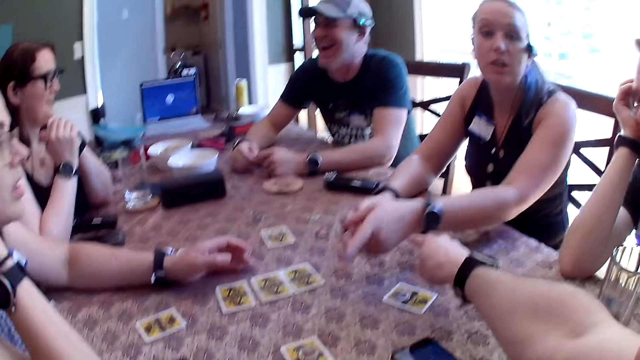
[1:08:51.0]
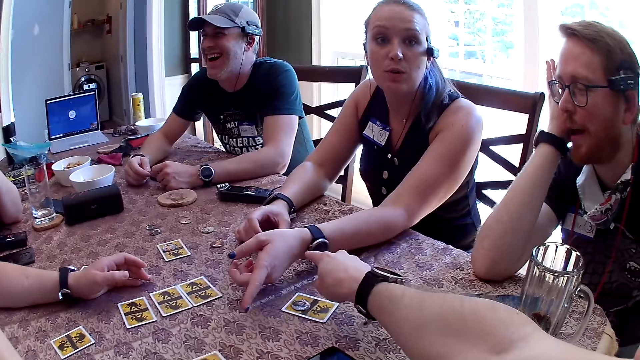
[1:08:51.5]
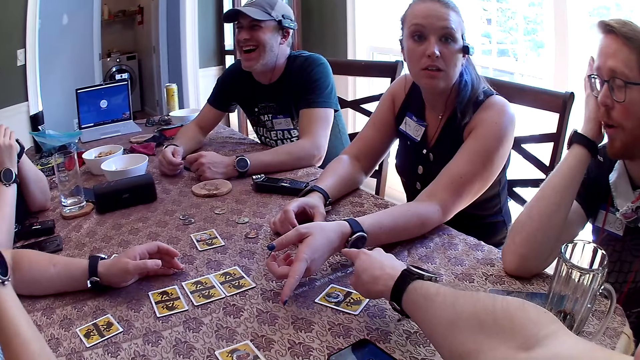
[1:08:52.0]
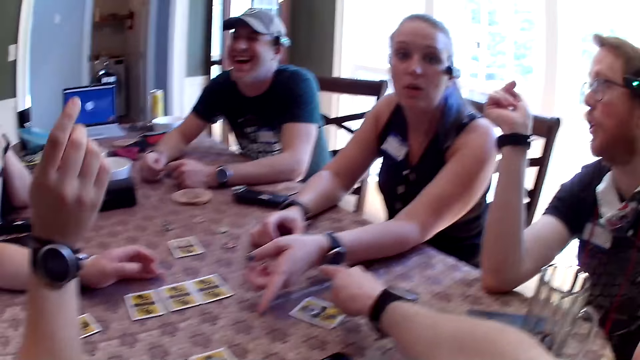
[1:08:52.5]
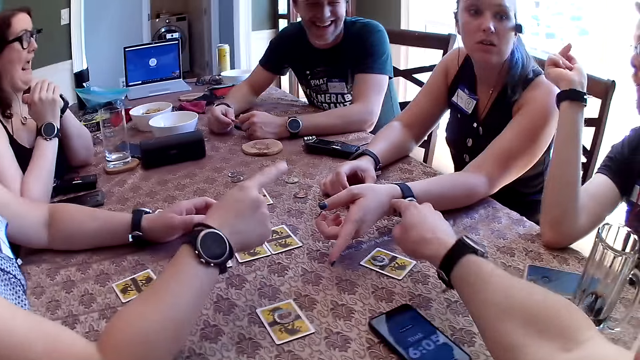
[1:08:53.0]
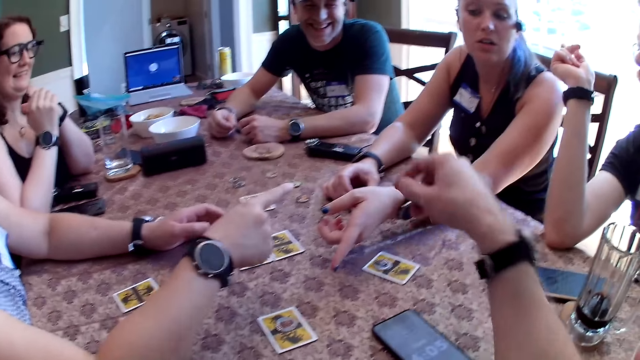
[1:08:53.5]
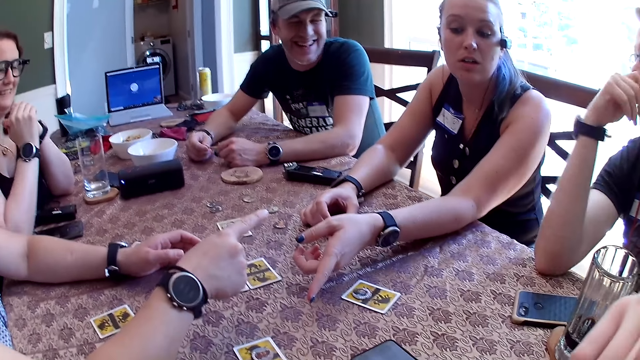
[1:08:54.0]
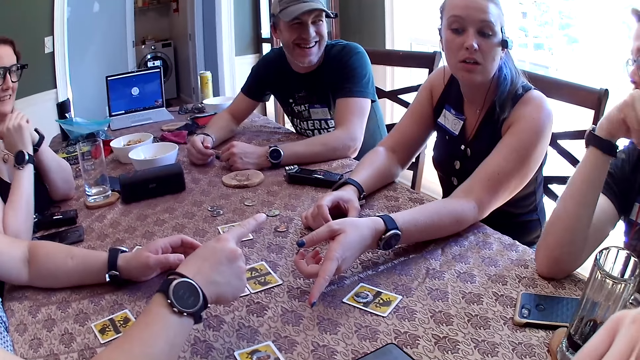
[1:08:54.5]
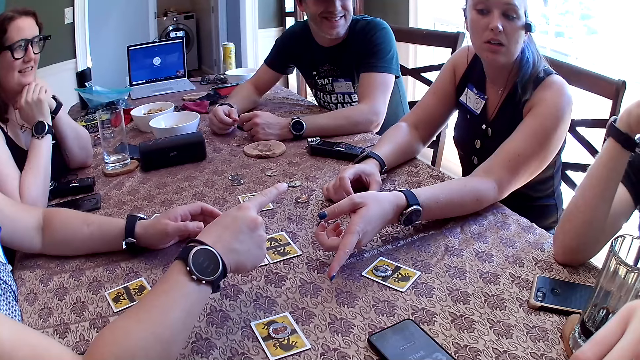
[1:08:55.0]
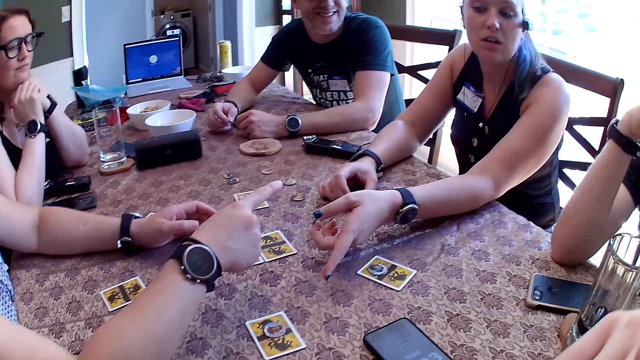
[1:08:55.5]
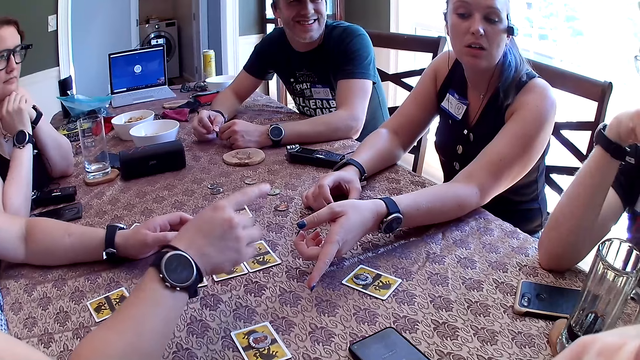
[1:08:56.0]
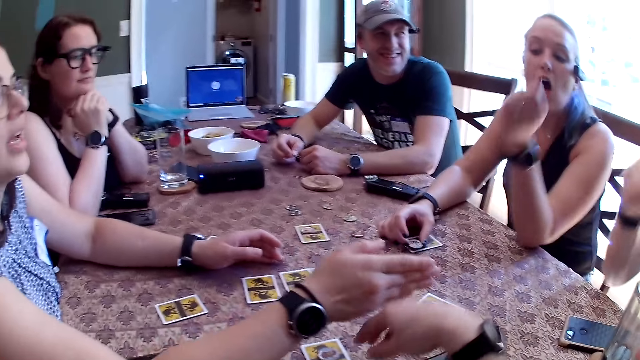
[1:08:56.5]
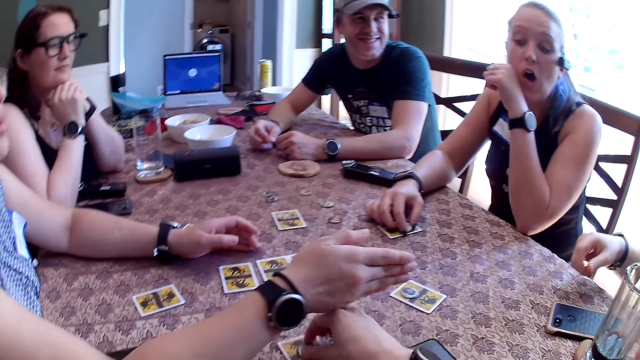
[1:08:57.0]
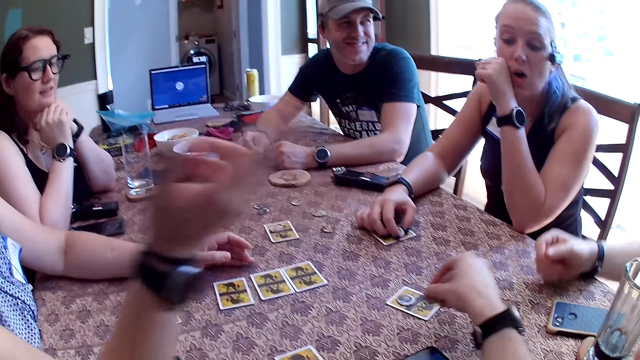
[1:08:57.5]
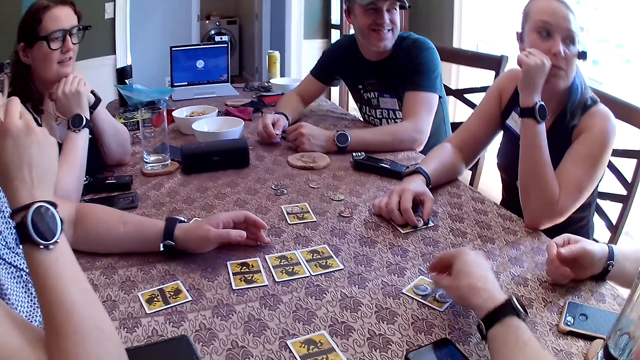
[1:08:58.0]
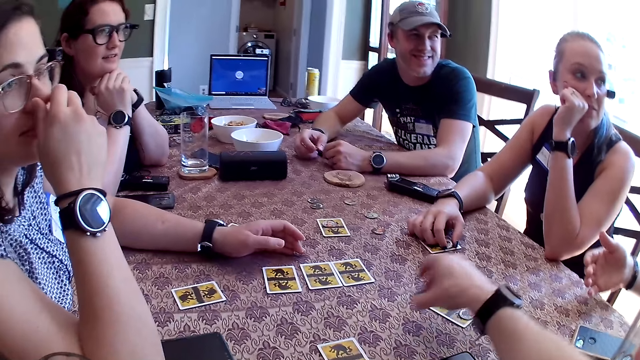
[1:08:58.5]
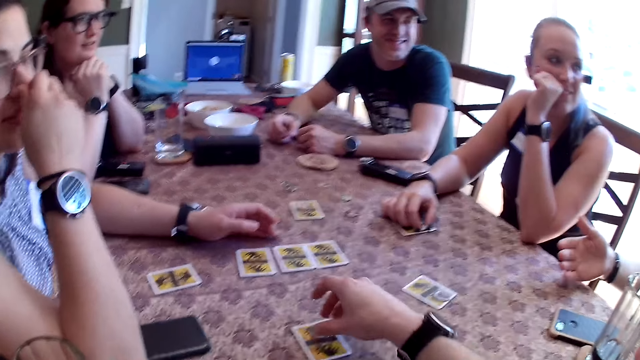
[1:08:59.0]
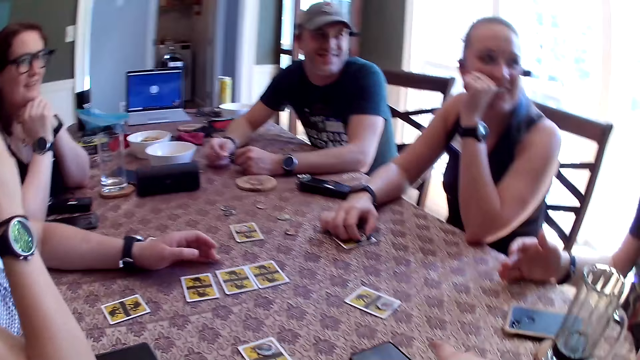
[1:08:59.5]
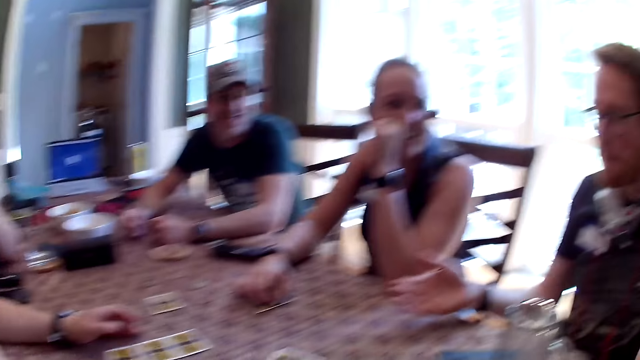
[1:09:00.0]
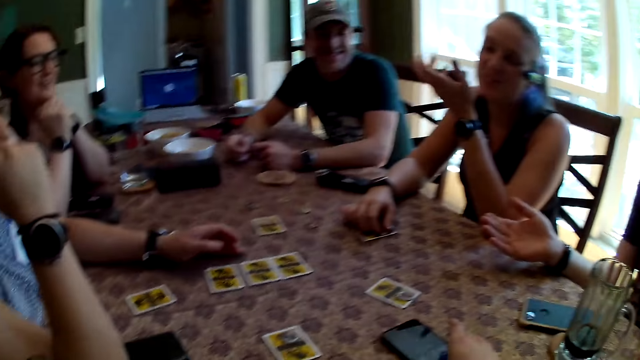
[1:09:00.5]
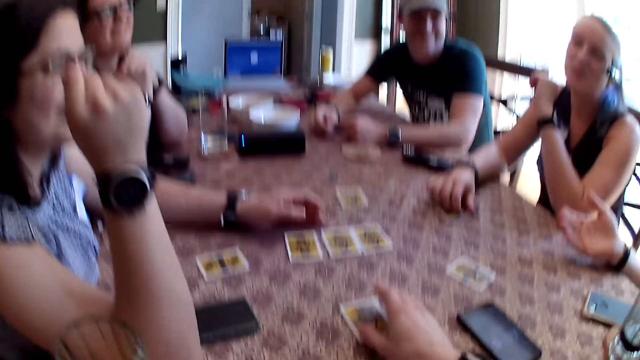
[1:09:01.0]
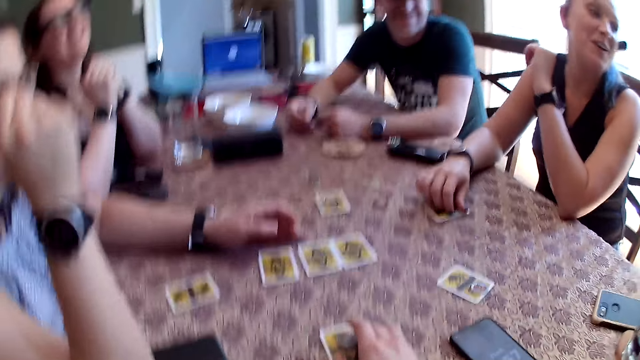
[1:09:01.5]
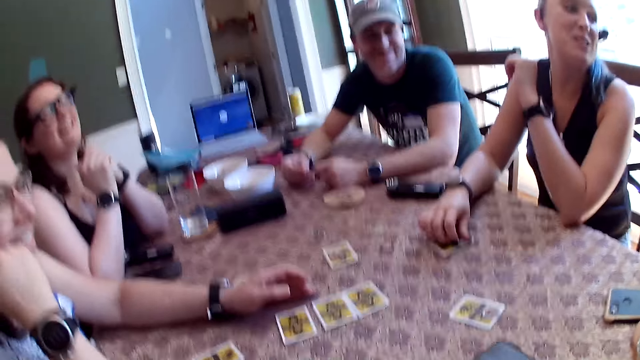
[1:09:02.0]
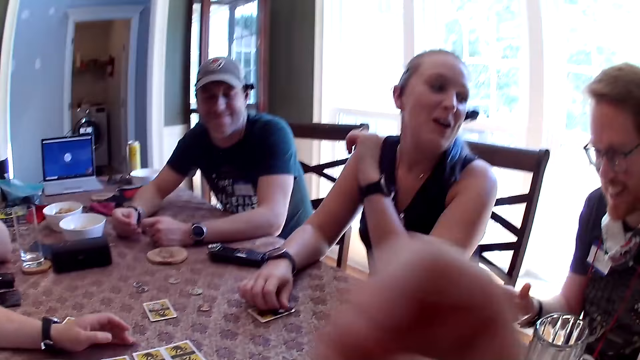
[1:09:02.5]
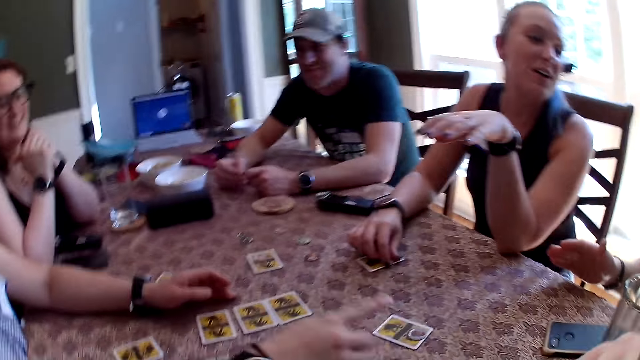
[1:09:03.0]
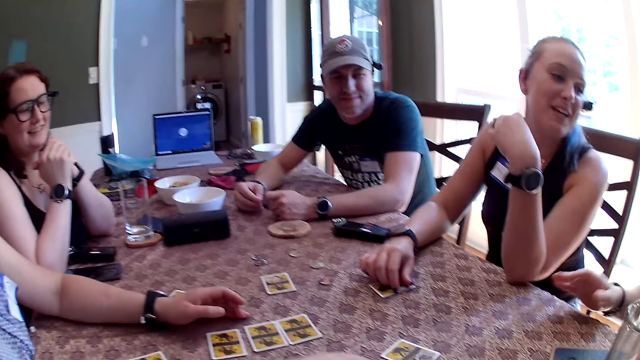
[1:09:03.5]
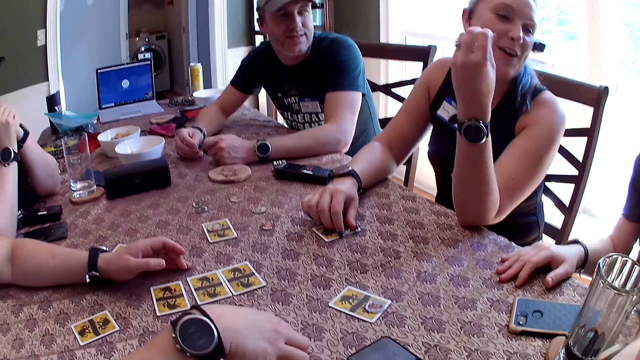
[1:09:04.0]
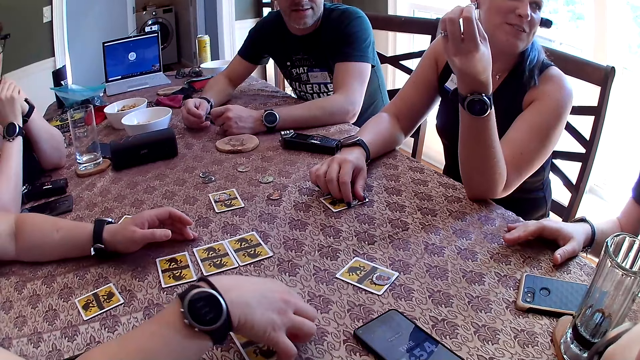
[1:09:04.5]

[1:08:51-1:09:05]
A woman drops the token on the card on the table with her right hand. Another woman talks to the camera wearer. A third woman talks to the second woman. The camera wearer lifts up the hand. A man removes his right hand from the table. The camera wearer picks up the token on the card on the table with his right hand. He drops the token on the card on the table with his right hand. He picks up the token on the card on the table with his right hand. He drops the token on the card on the table with his right hand. The second woman talks to another man. A third man touches the table with his right hand. The third man places his right hand on the table. The camera wearer places his right hand on the card on the table. He moves the card on the table with his right hand. He removes his right hand from the table.

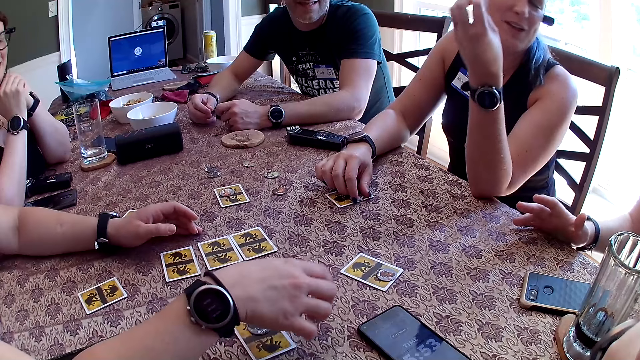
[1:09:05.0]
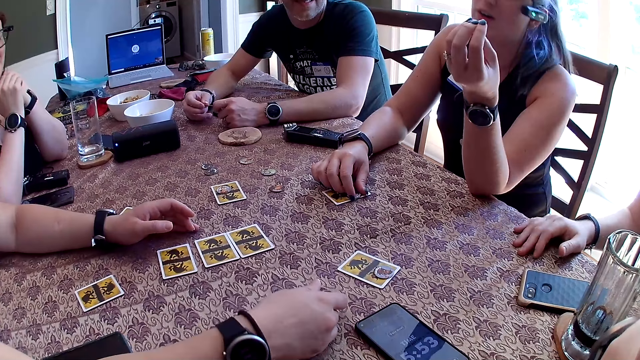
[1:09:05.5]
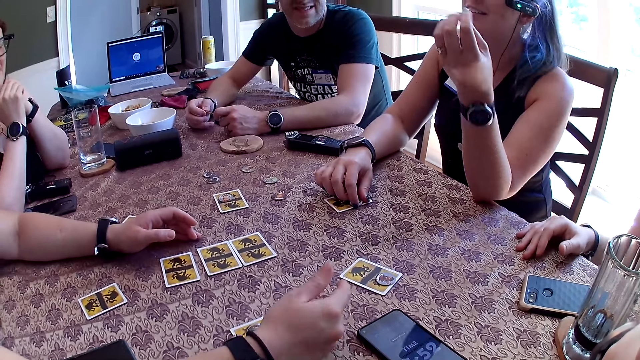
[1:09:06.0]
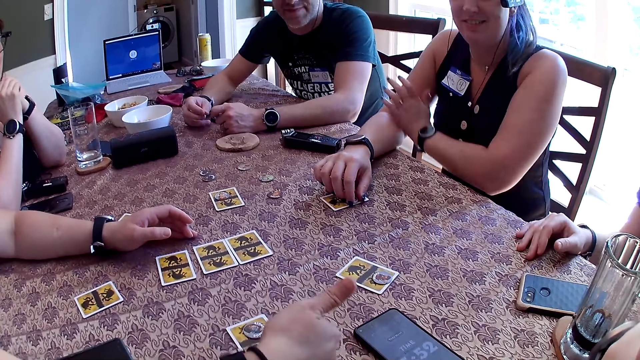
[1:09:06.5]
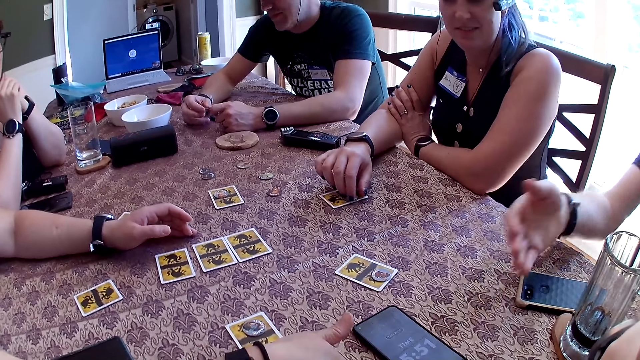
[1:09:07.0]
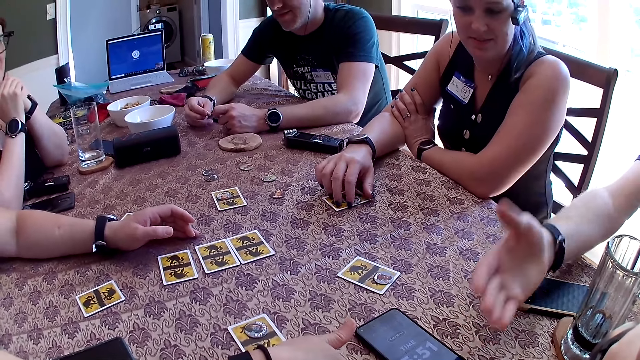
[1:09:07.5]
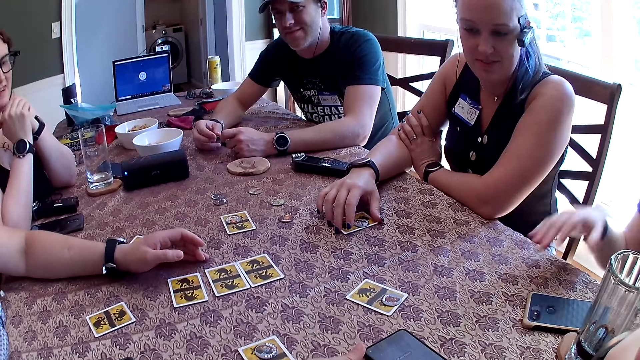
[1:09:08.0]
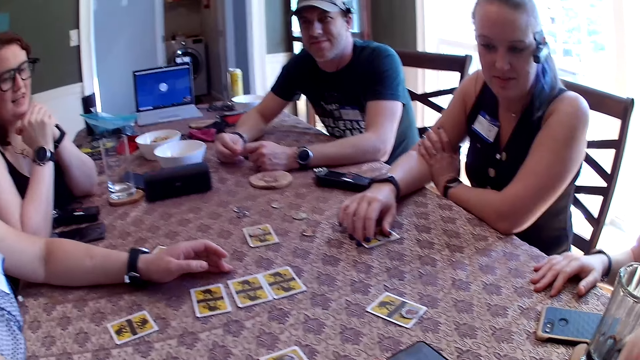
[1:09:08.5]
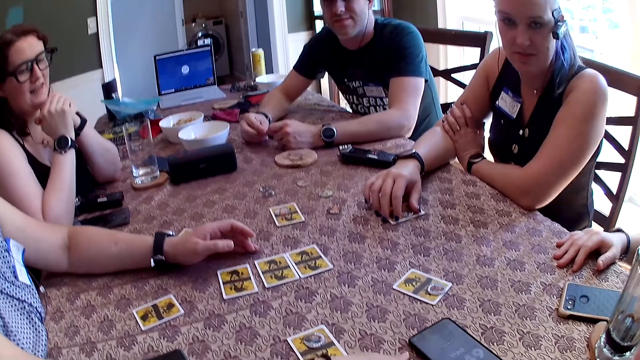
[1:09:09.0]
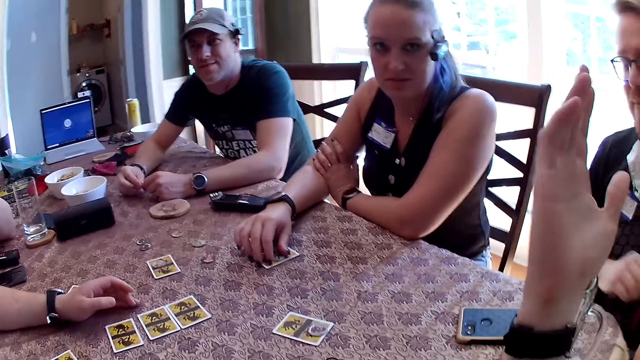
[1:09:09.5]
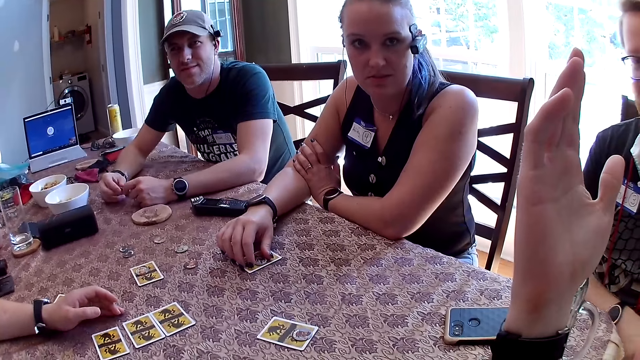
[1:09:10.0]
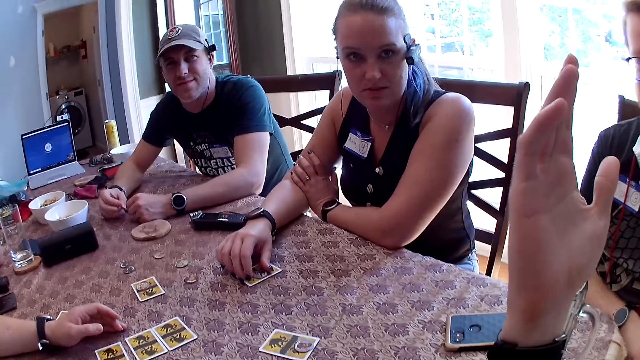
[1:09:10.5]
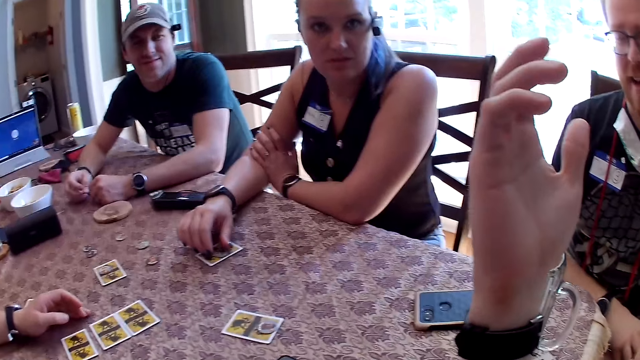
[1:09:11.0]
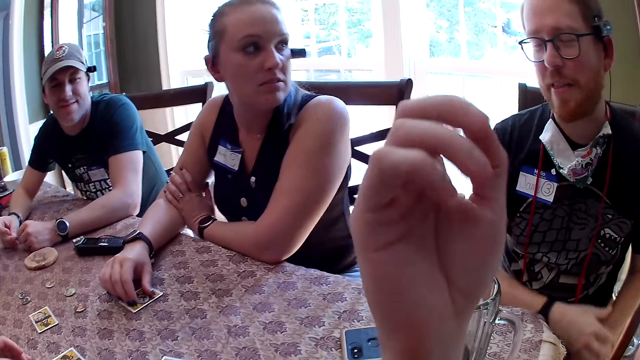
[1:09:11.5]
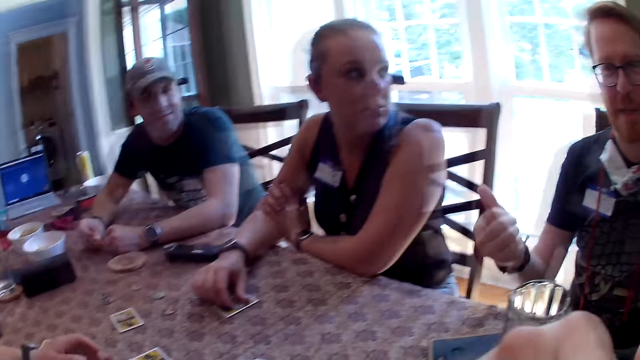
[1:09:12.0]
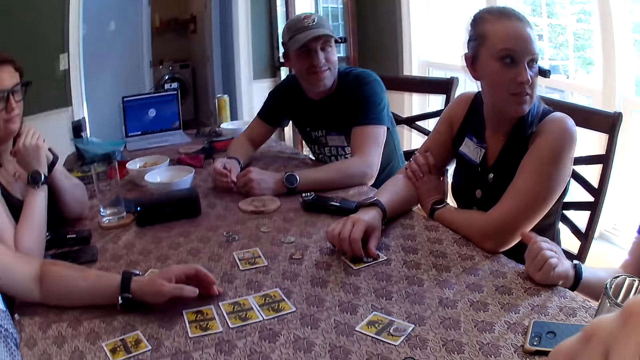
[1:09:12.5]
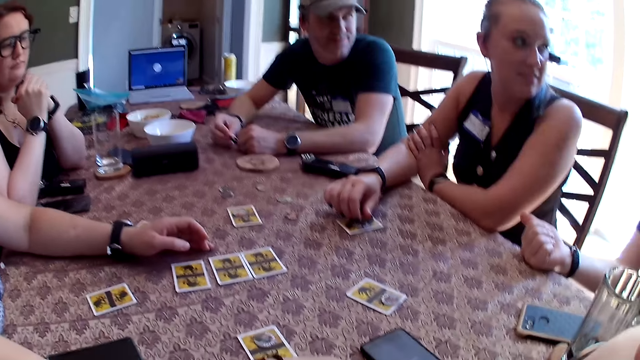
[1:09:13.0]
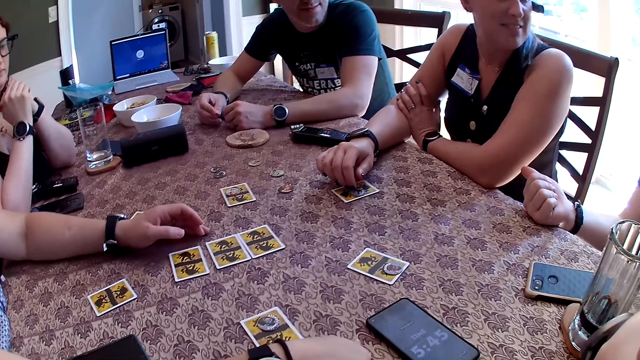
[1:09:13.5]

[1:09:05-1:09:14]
The man removes his right hand from the table. The man lifts up the hand. The man places his right hand on the table. The man removes his right hand from the table. The camera wearer lifts up the hand. The man talks to the camera wearer. The man places his right hand on the table.
